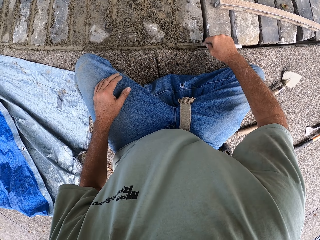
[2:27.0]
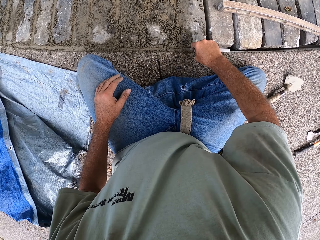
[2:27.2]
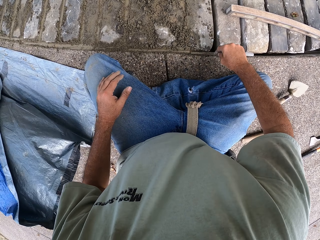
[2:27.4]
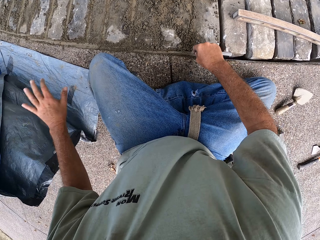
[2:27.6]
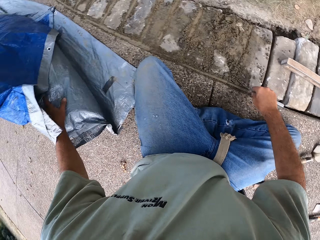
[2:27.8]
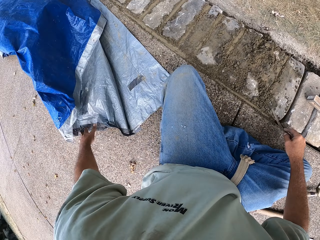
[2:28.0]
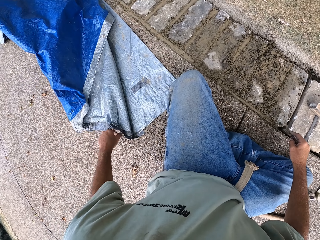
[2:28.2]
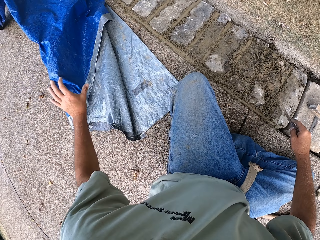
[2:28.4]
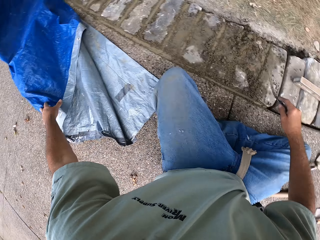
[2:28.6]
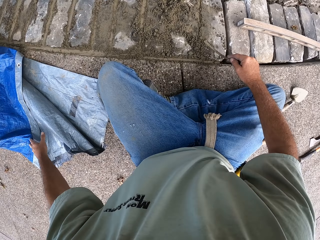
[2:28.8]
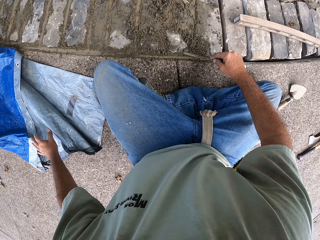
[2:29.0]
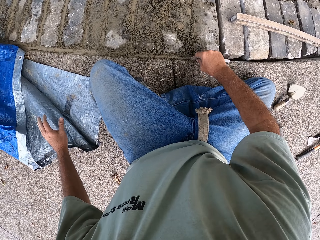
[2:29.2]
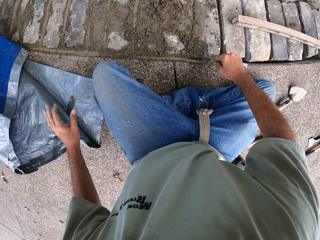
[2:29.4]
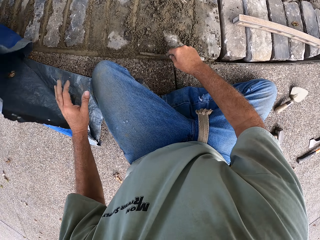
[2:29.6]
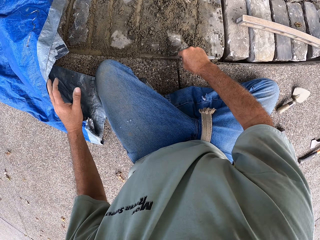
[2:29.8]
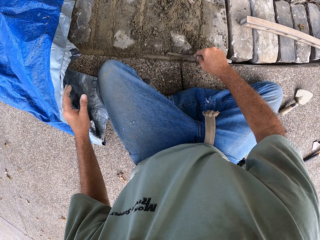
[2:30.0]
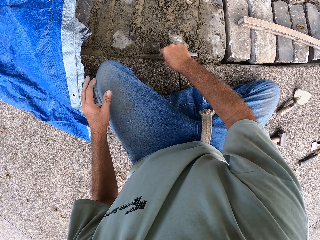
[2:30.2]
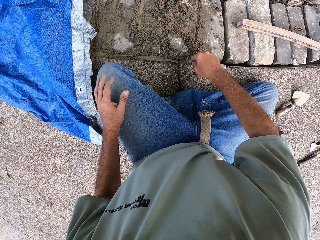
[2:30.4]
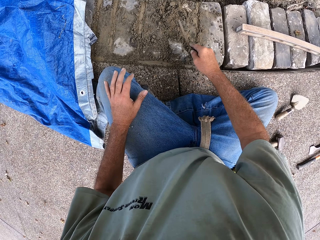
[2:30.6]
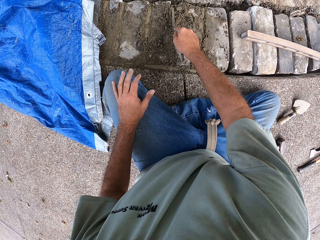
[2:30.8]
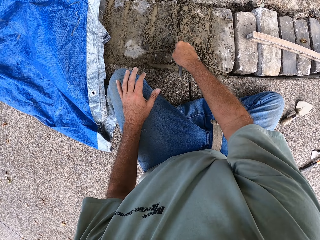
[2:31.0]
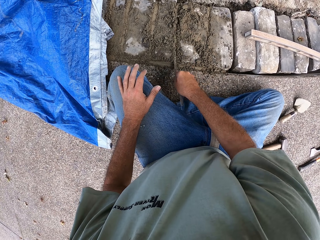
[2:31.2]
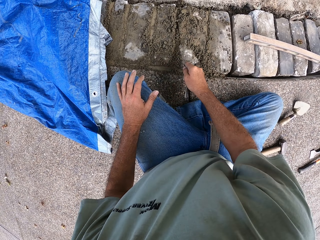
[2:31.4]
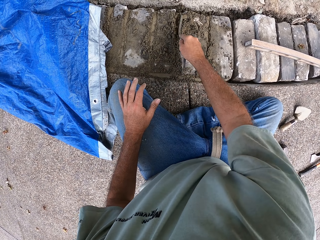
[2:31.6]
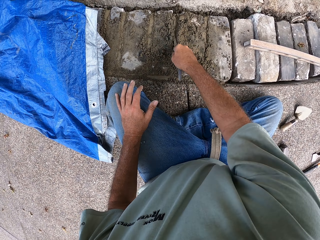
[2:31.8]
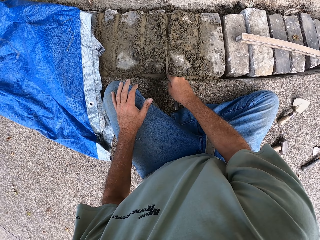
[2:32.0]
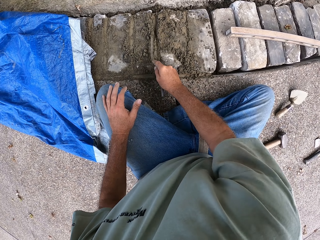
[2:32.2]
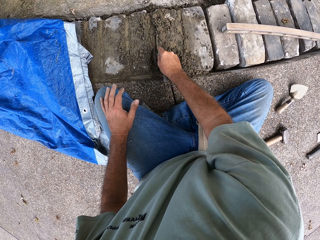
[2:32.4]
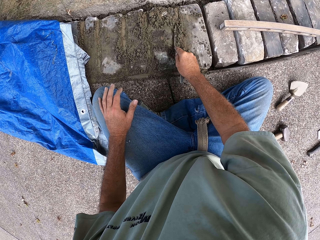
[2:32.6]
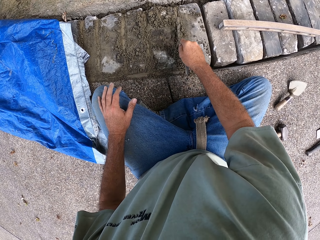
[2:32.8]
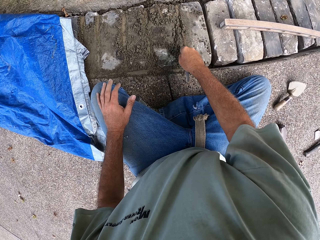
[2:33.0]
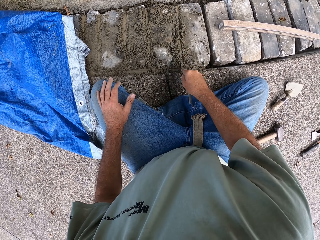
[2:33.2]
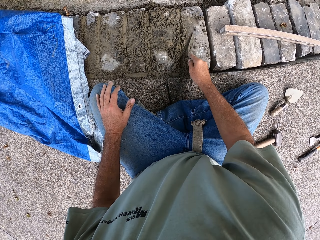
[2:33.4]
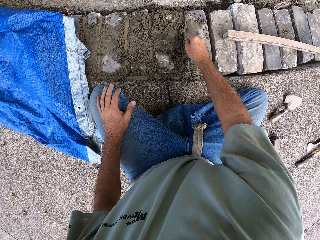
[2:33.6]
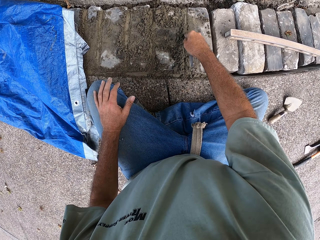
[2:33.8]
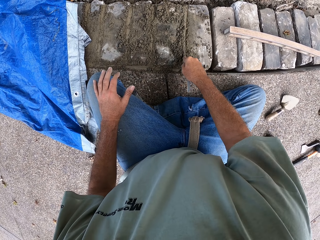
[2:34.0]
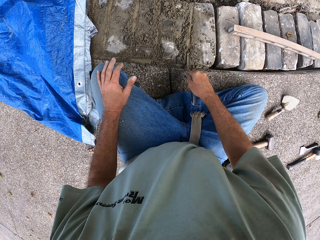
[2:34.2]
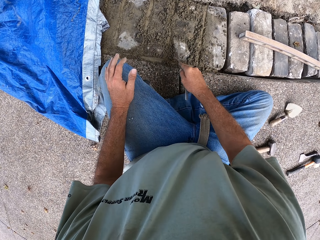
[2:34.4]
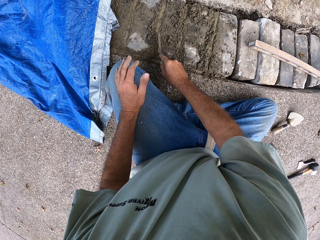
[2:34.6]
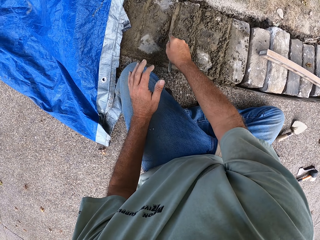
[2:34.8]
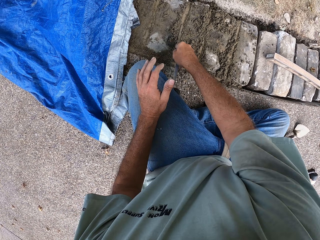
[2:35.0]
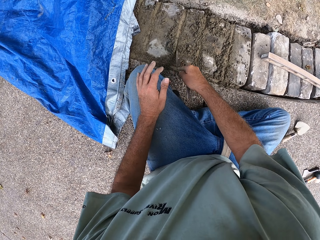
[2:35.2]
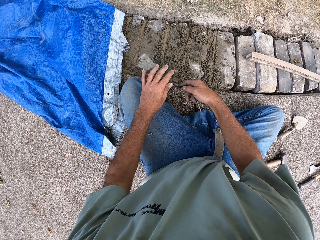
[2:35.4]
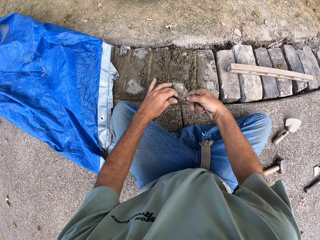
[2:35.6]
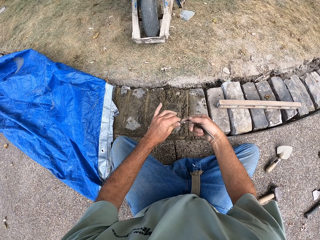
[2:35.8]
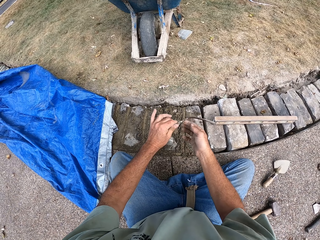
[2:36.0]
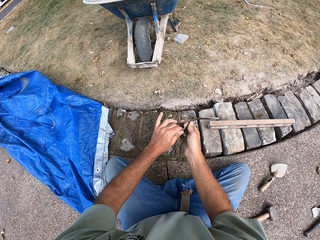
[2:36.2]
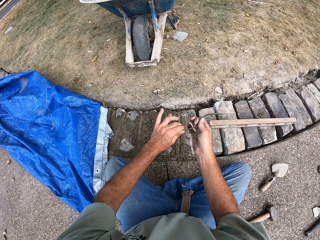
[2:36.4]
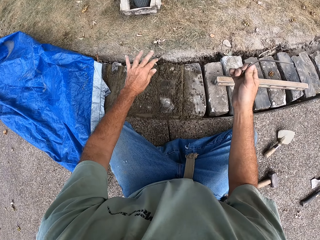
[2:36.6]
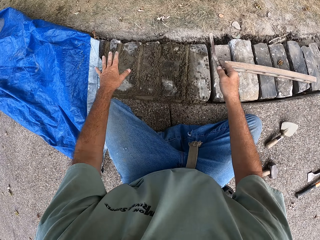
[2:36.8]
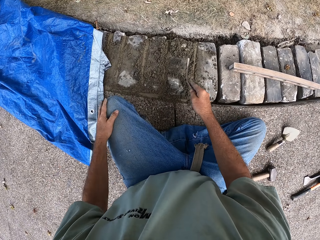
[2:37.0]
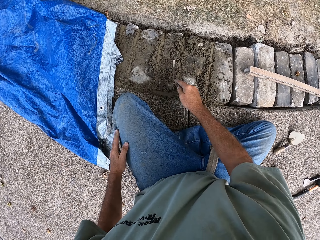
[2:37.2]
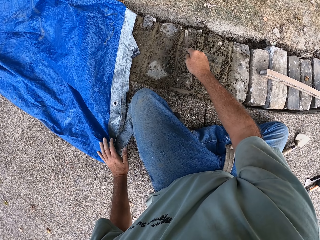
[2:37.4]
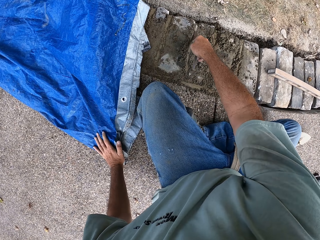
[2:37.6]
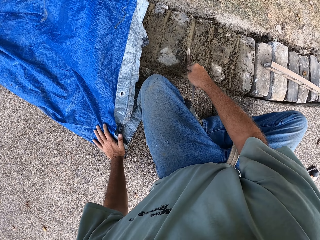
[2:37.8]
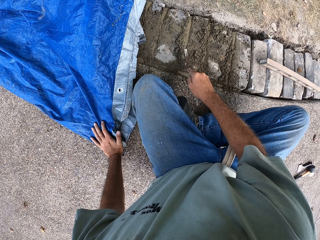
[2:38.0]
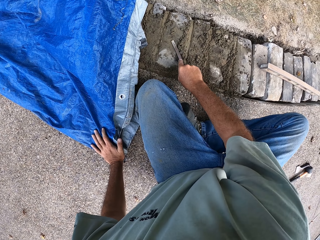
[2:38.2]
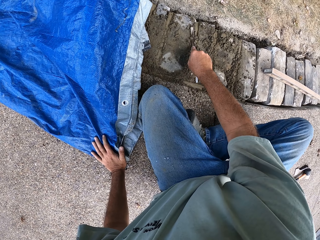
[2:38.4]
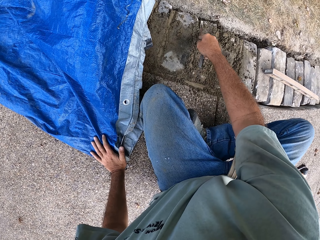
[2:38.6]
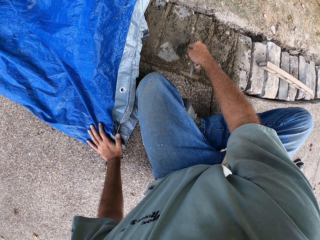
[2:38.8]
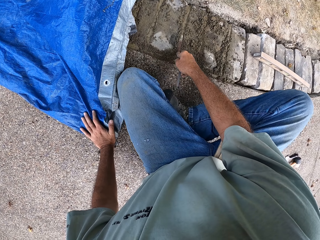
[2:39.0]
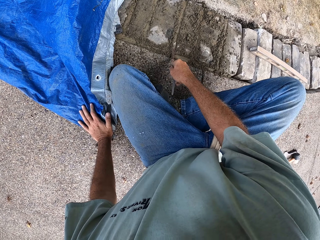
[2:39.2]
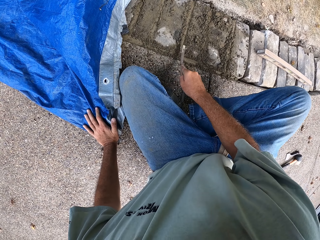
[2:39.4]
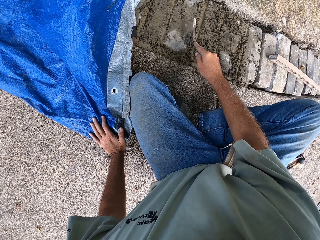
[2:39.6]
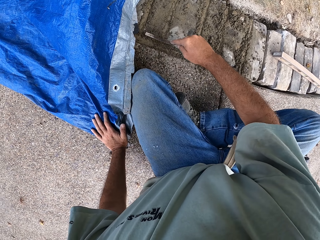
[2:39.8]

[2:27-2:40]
The camera wearer fixes sand cement mixture on the blocks with a metal bar. He reaches for a cover blown by wind. He touches the canopy cover with his left hand. He spreads the sand cement mixture on the blocks with the metal bar. He fills sand between stones. He removes the sand cement mixture with his left hand from the metal bar. He wipes something with a hand. He wipes a hand on a trouser. He places a hand on the cover. He spreads the sand cement mixture on the blocks with the metal bar.

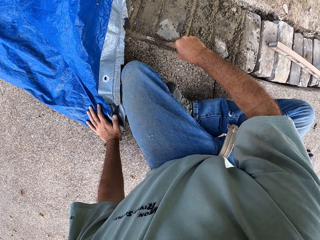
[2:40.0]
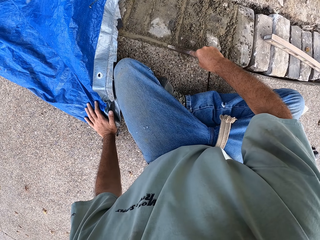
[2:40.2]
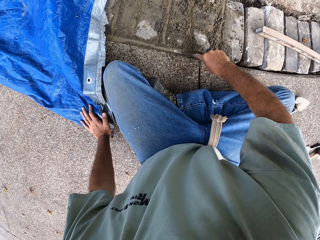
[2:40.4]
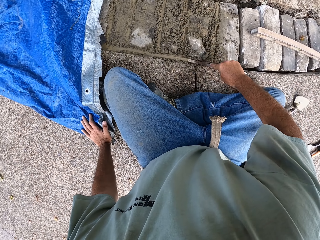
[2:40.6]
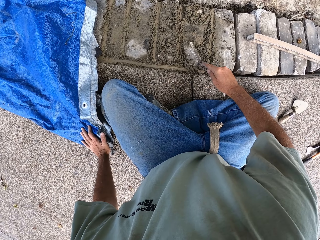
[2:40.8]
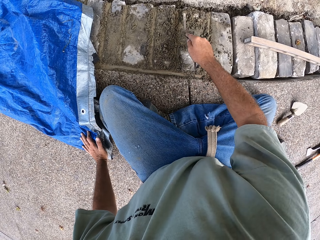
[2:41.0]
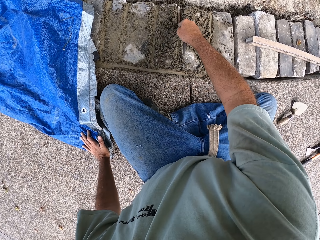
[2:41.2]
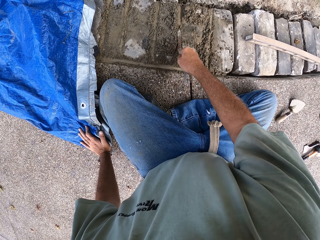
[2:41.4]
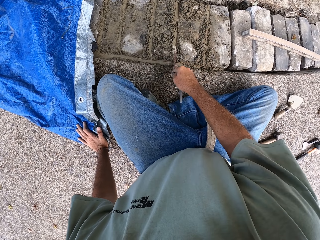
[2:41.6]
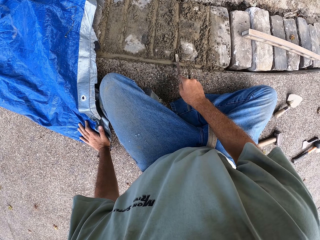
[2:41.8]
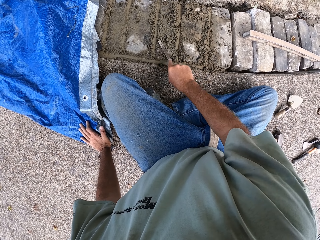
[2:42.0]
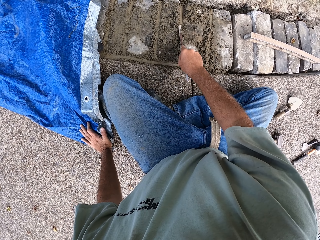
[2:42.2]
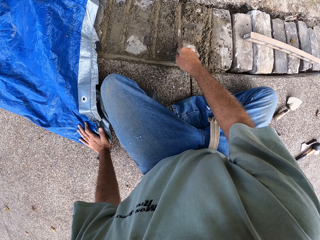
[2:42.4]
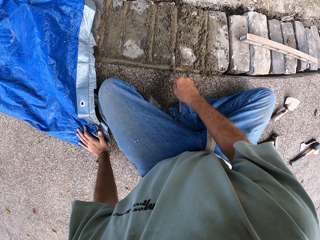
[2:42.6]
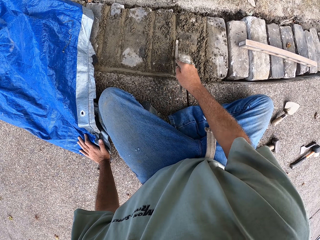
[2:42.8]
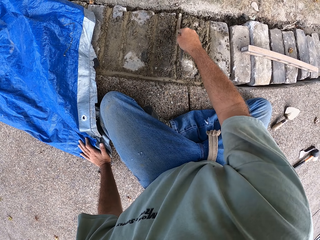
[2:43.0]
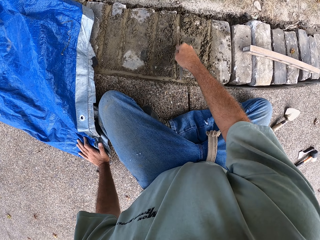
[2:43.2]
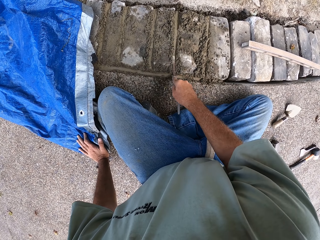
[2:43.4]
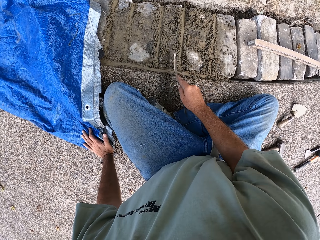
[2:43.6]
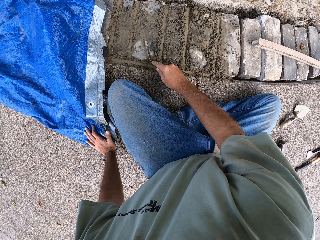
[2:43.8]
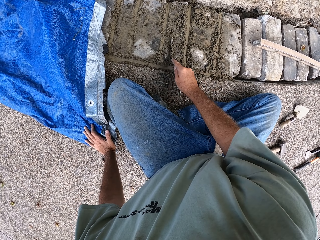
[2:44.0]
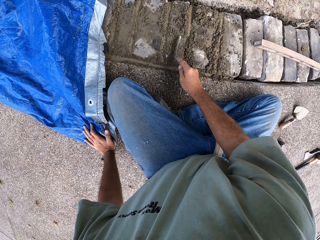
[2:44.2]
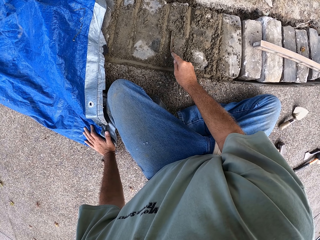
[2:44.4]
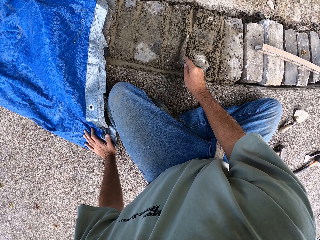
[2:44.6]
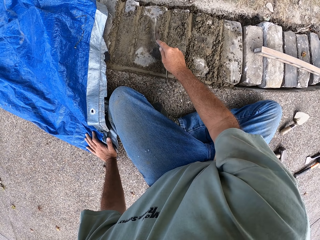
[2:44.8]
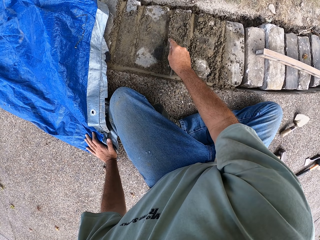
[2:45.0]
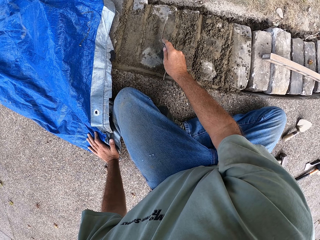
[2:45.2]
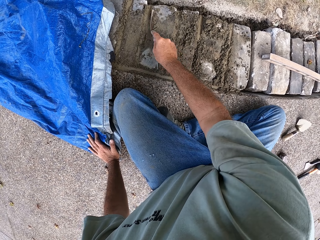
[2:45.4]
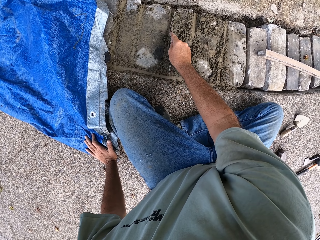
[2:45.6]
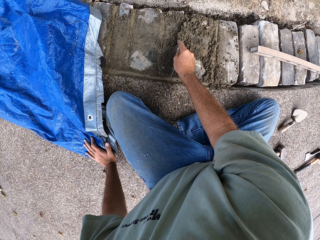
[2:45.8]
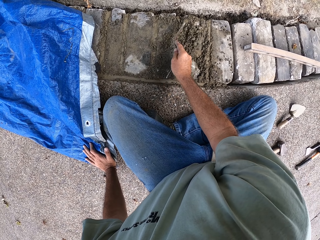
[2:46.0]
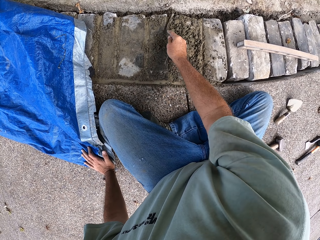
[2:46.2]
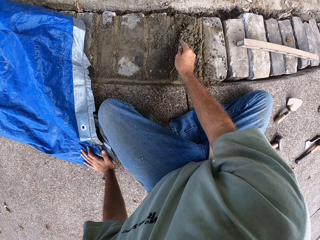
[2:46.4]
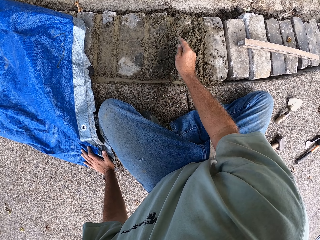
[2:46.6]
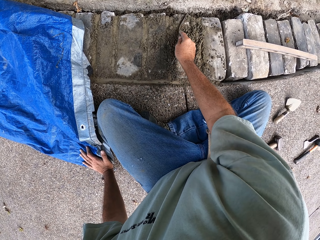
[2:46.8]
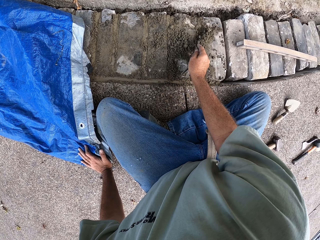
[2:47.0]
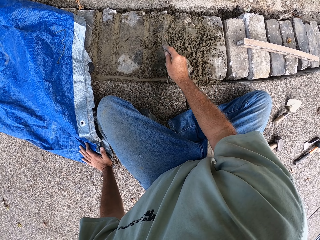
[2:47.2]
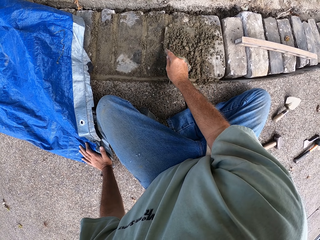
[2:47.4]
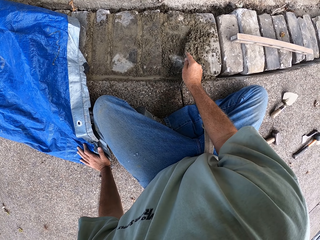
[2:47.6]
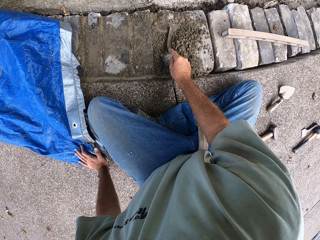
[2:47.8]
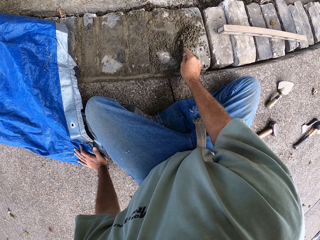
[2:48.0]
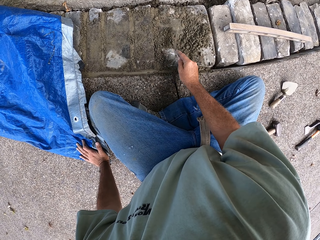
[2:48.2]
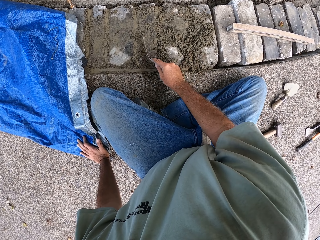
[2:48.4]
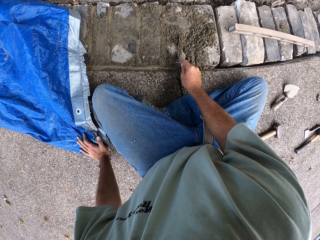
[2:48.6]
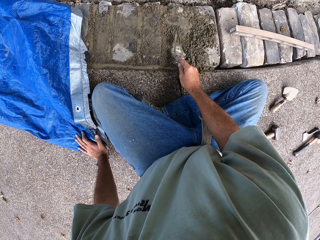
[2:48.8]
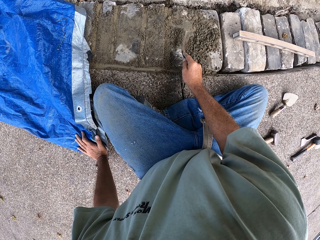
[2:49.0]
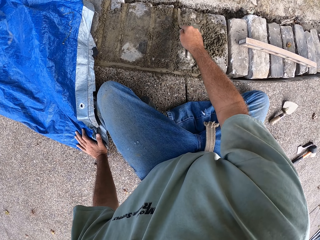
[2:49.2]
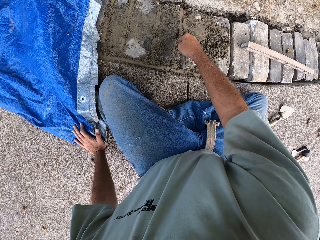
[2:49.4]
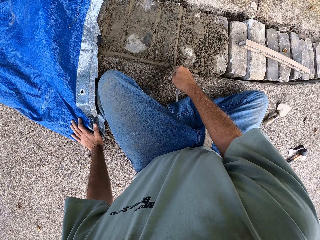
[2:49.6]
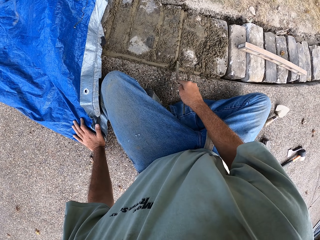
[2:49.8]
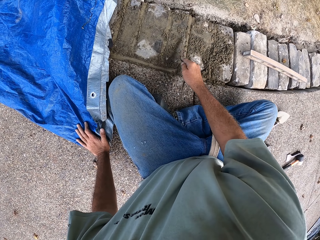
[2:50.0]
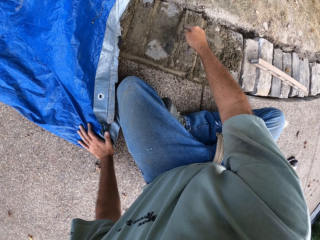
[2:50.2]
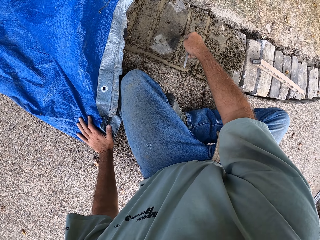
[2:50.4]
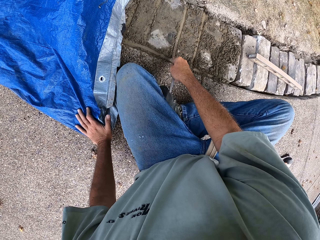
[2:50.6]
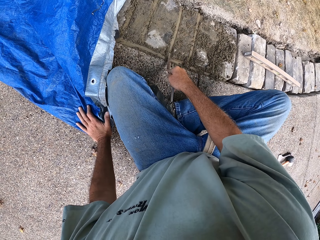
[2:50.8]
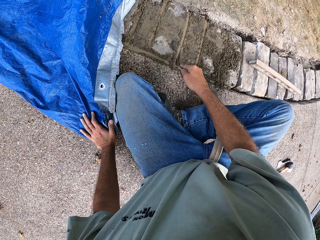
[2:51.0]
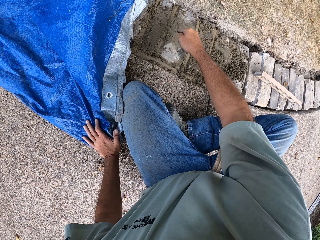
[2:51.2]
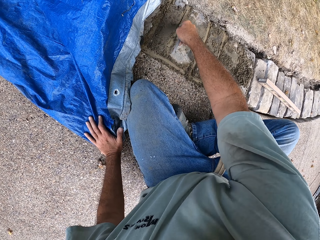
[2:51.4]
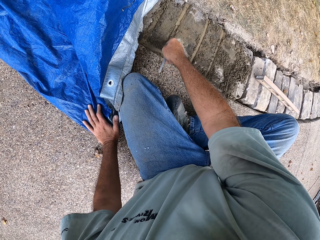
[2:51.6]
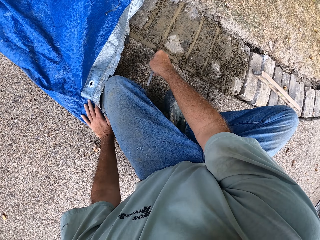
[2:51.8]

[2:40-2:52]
The camera wearer touches a canopy cover with his left hand on the ground. He spreads sand cement mixture on the blocks with a metal bar. He fills sand between stones.
